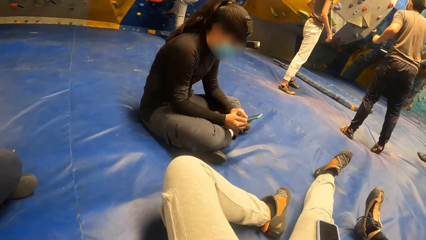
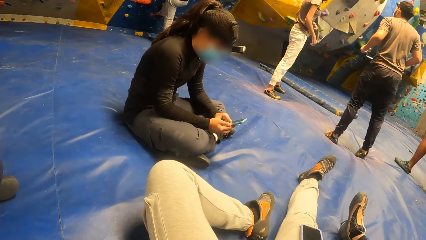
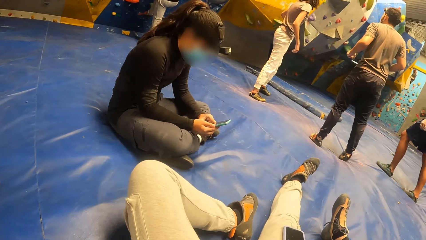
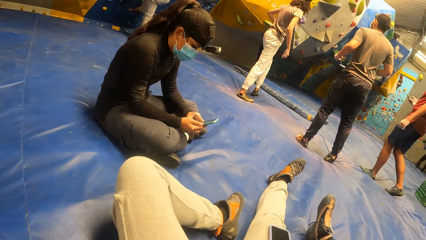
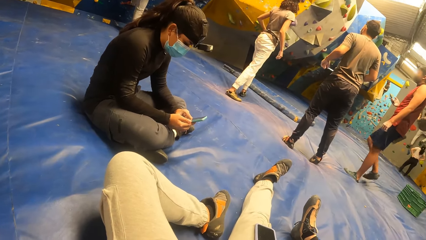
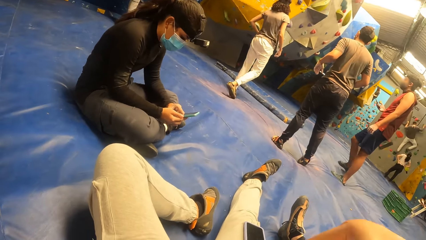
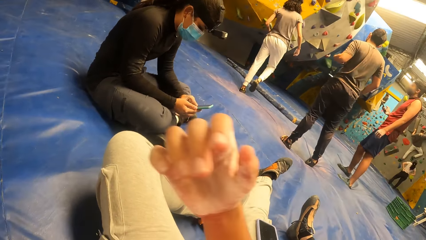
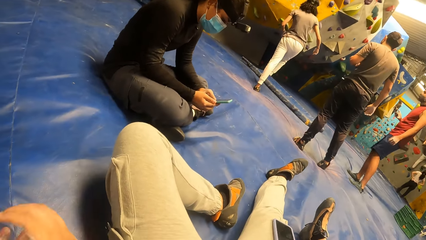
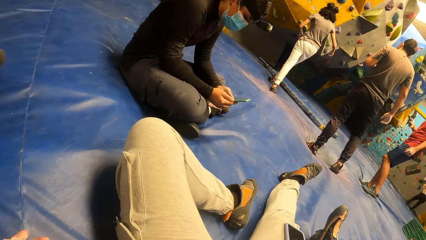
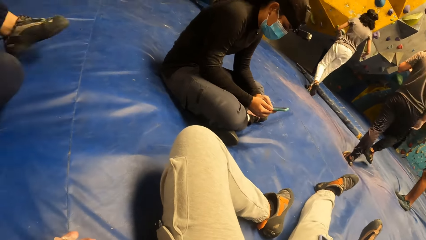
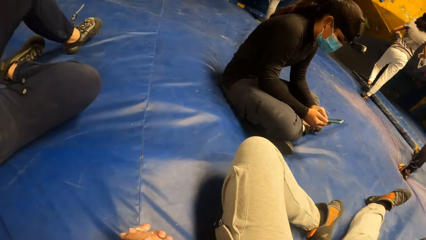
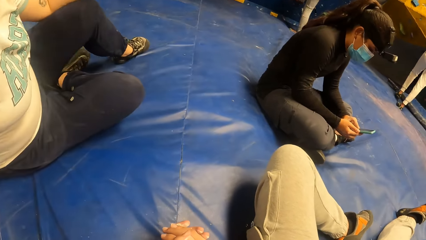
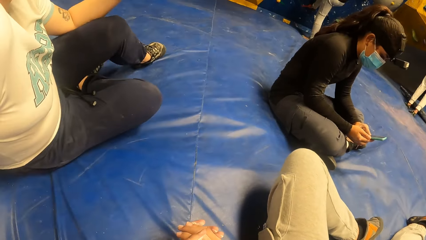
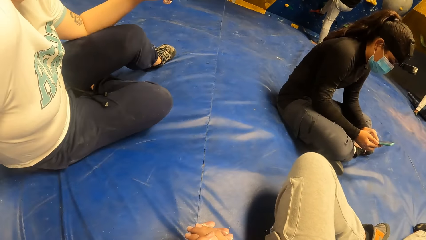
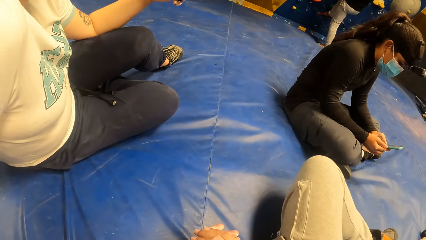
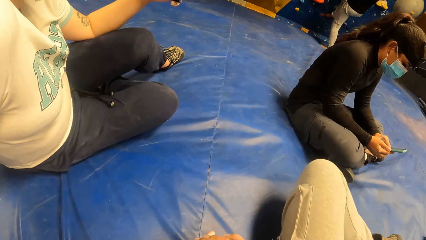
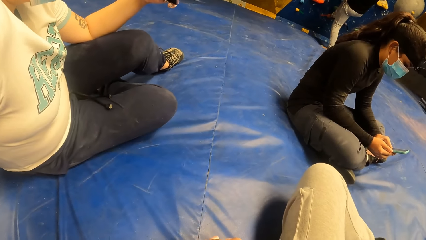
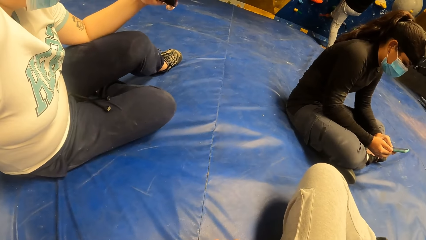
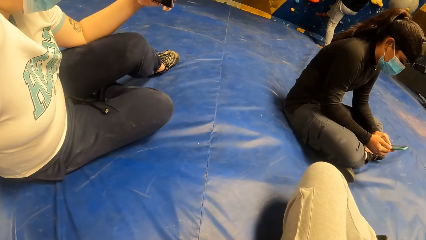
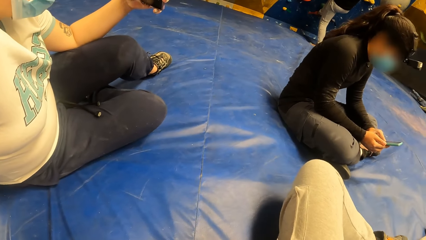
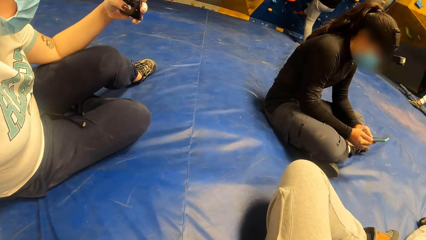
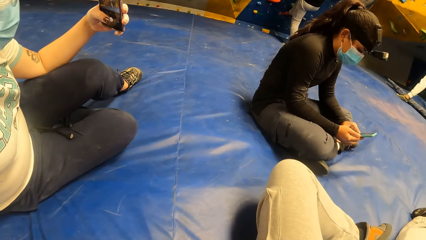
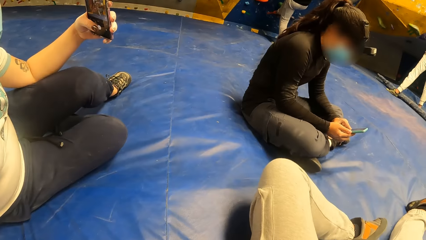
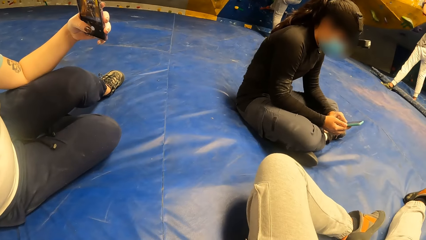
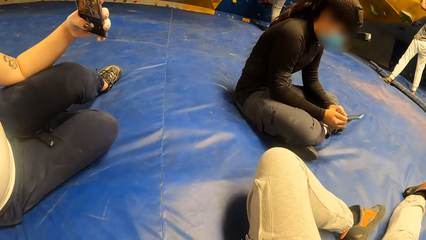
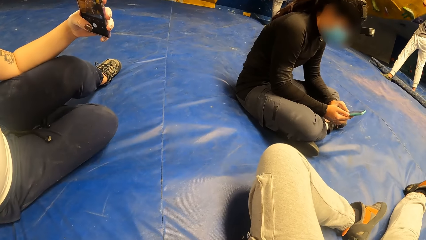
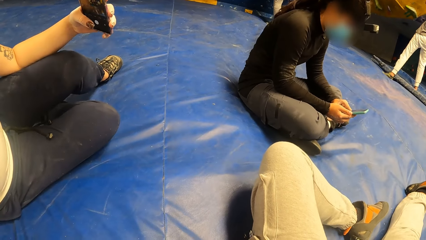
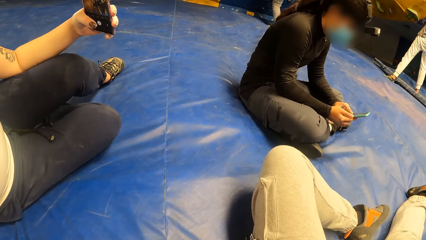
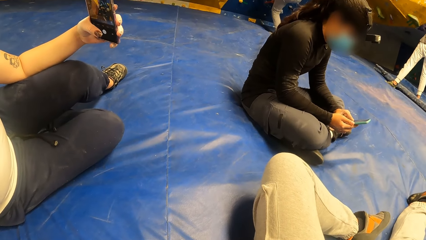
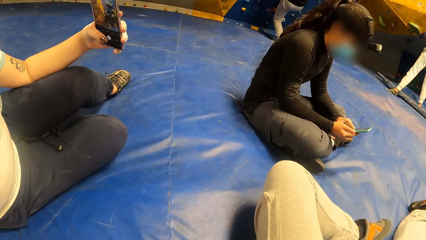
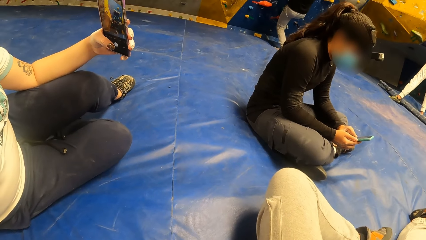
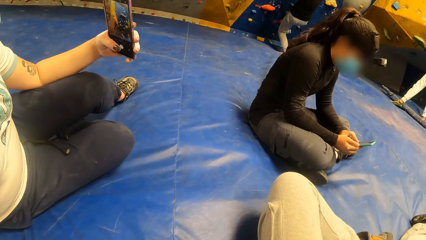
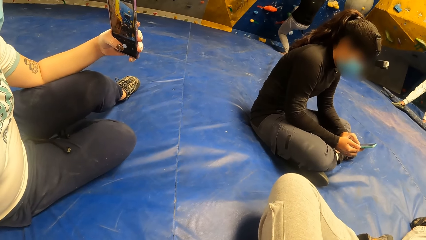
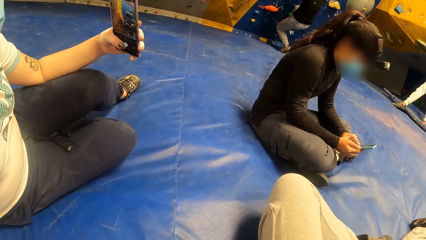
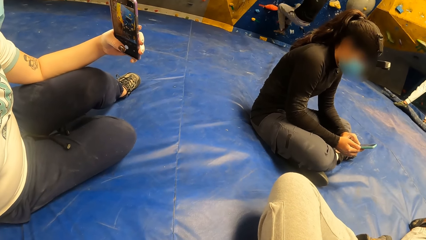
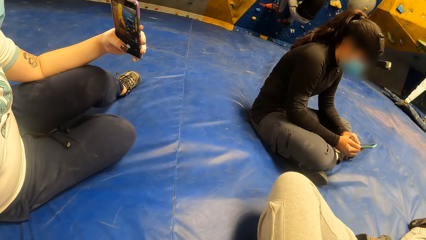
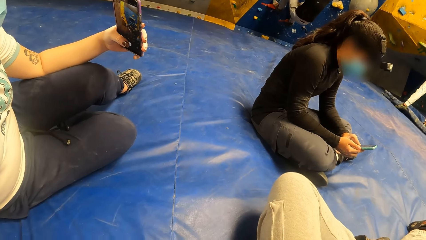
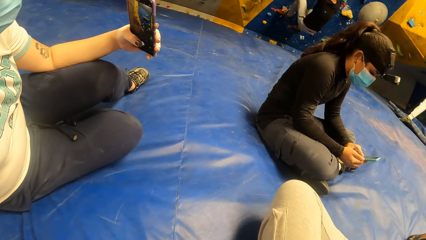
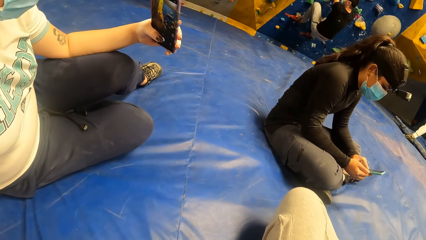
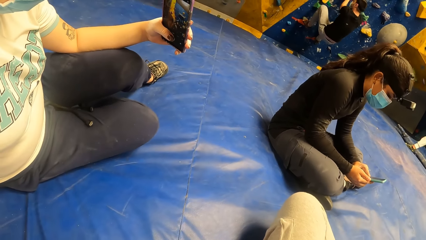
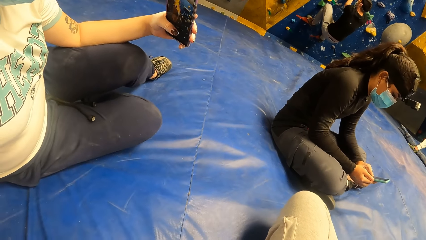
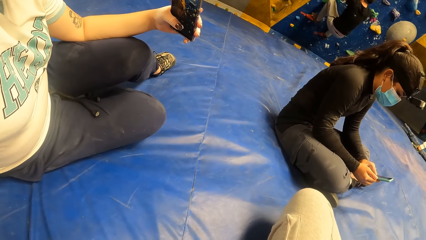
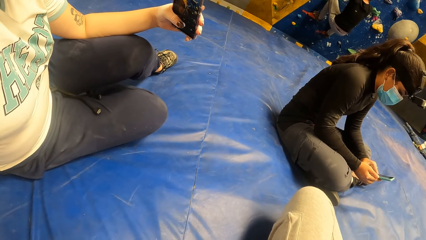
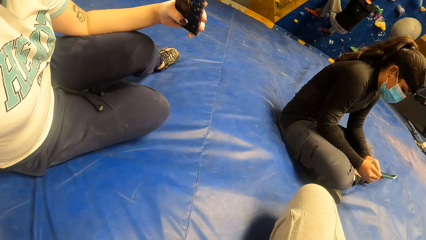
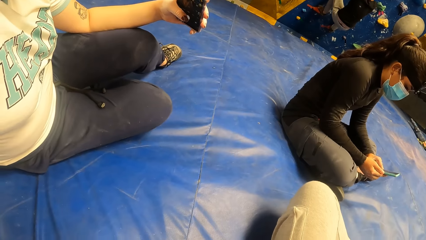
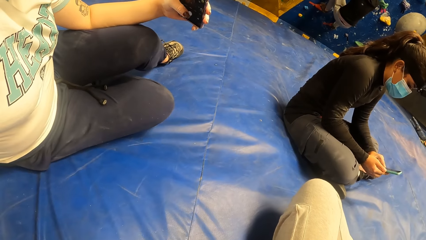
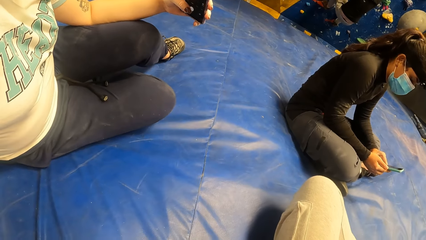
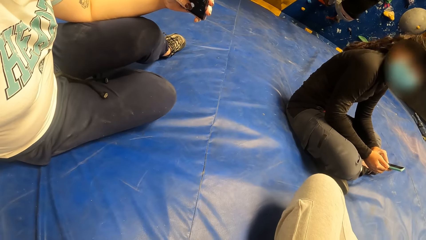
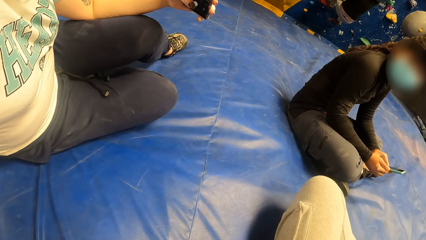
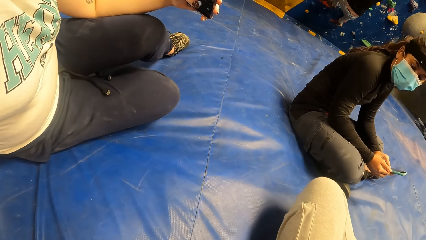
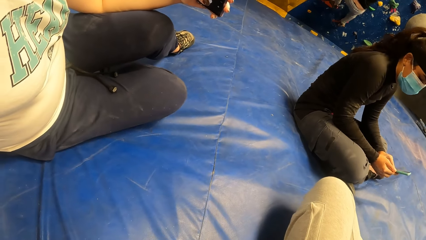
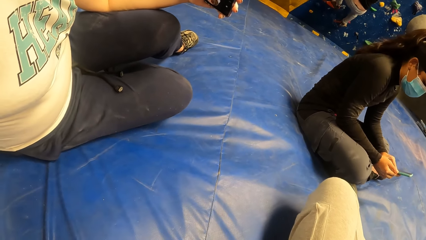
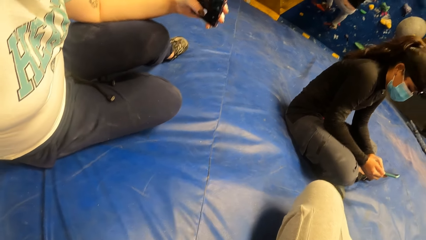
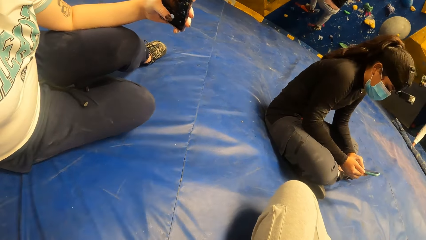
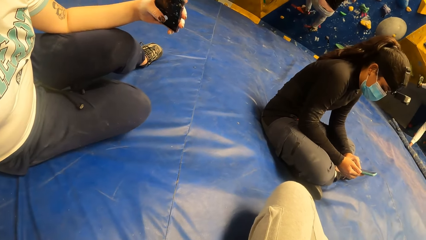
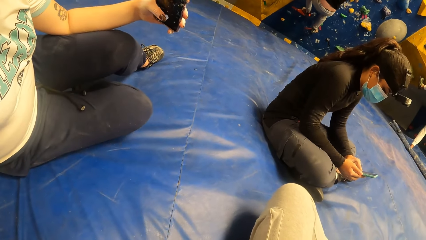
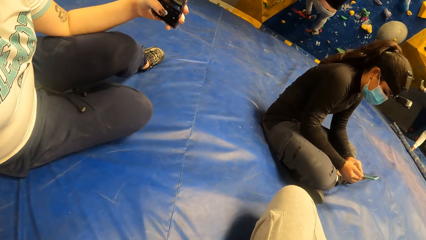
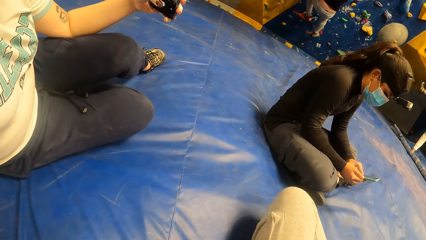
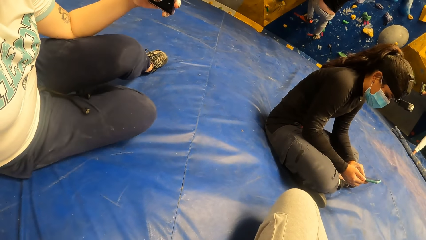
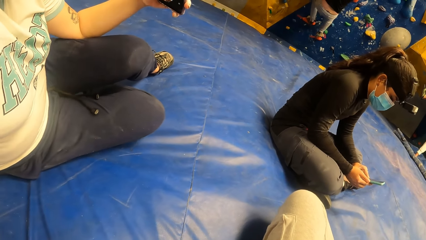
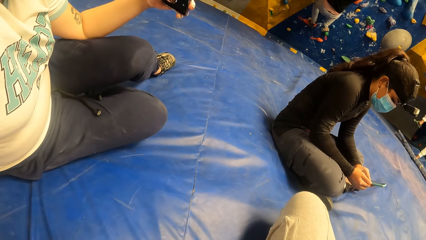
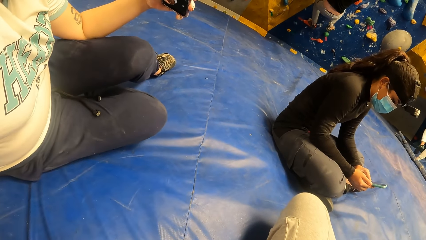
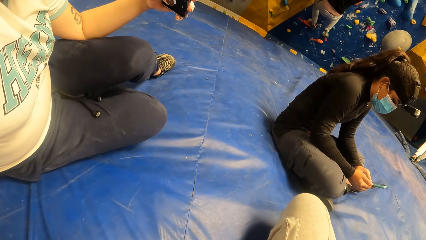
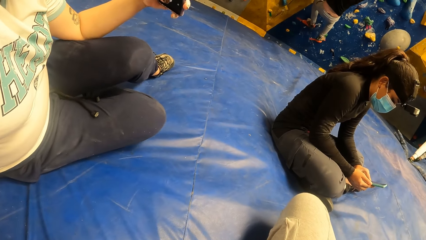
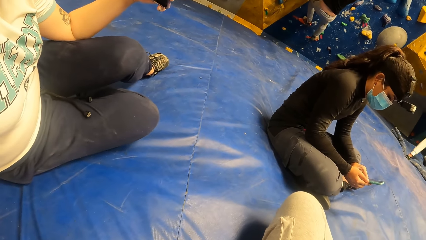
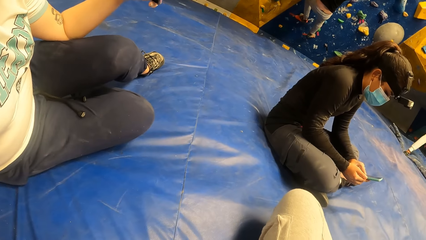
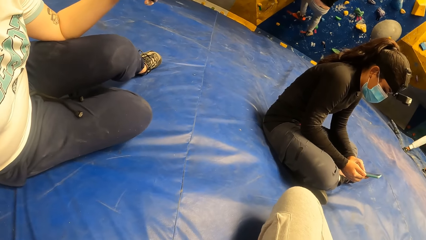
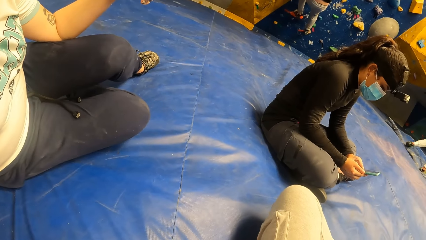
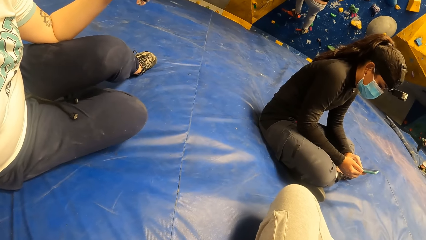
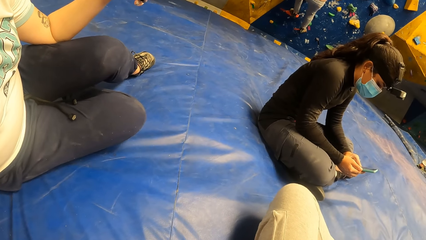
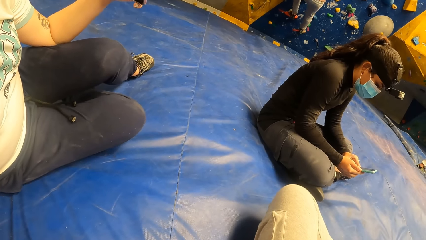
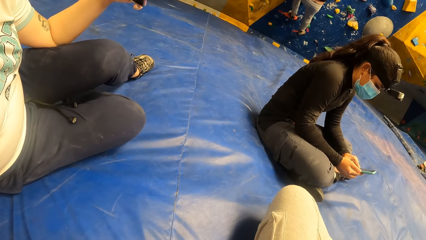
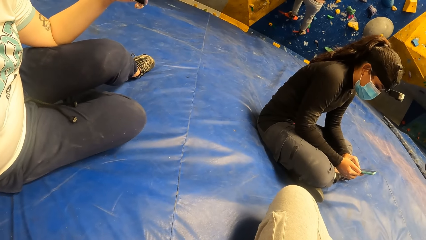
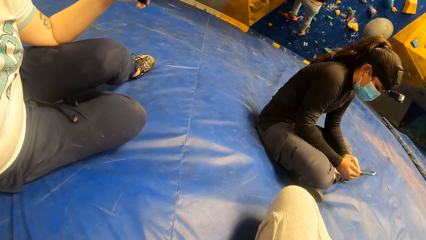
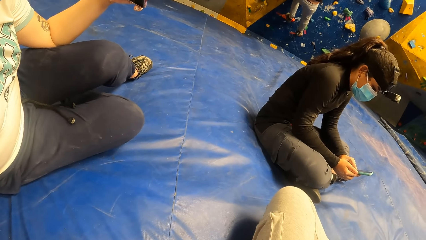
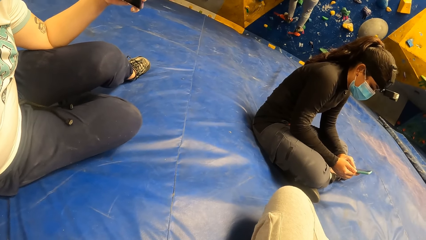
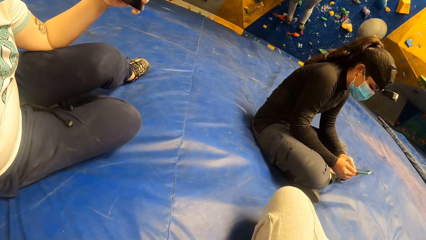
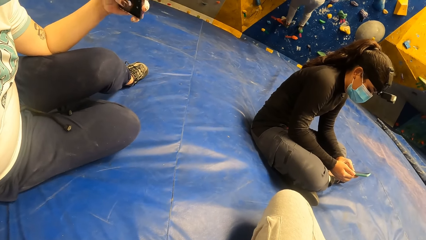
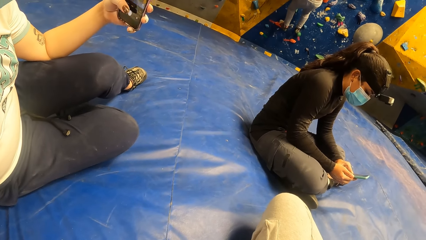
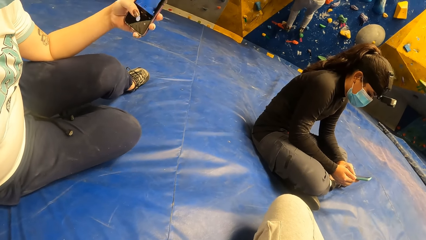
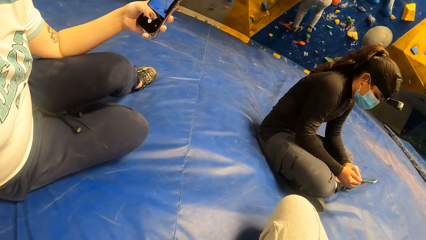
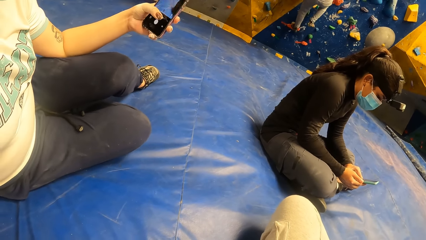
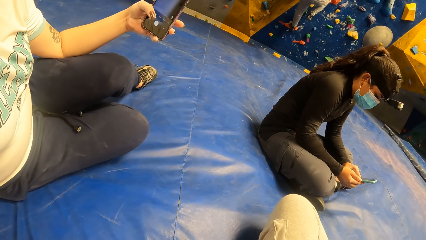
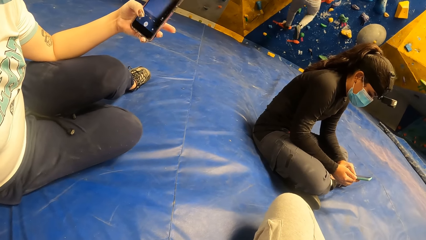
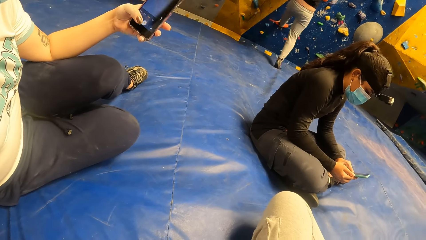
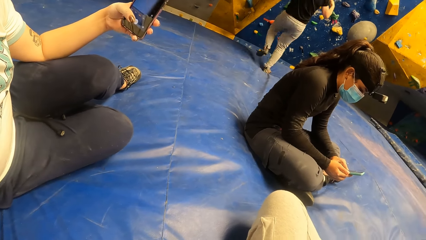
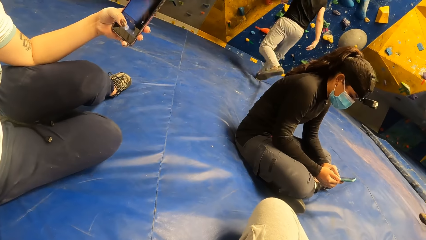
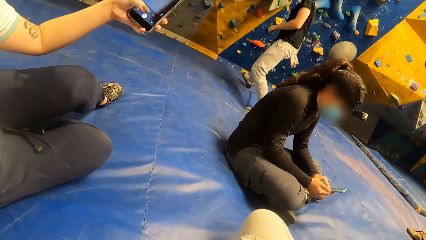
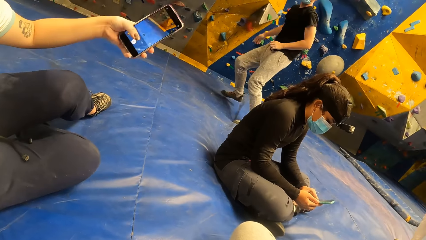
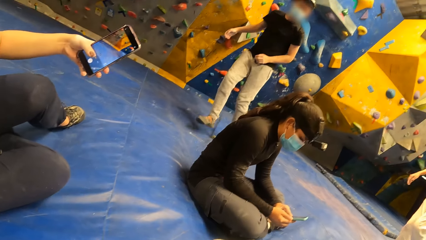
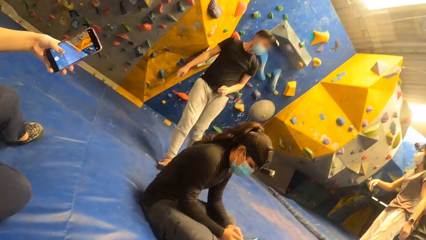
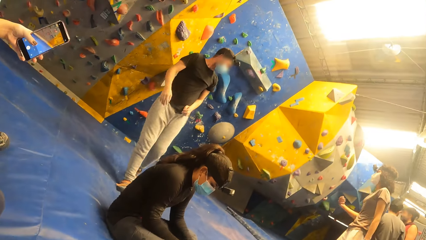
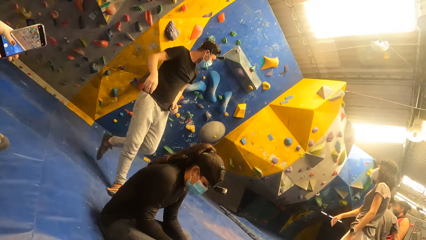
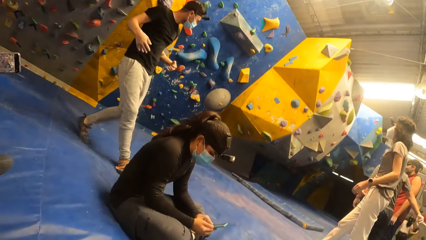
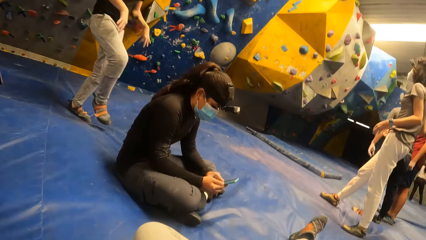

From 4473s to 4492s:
The camera wearer waves a hand up and looks around. A woman operates a phone with her left hand. The woman tapes a video with a smart phone. Another woman stares at the camera wearer and stares at the smart phone. The first woman operates the smart phone.
